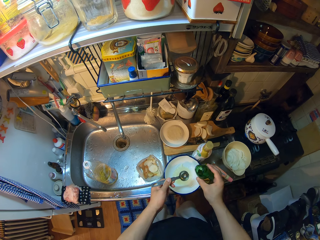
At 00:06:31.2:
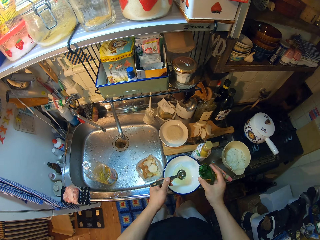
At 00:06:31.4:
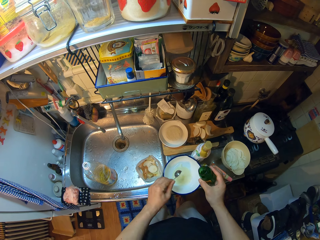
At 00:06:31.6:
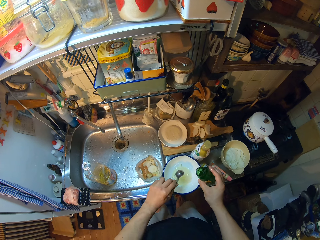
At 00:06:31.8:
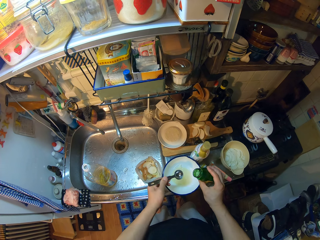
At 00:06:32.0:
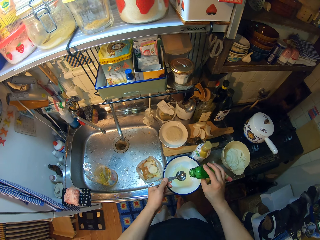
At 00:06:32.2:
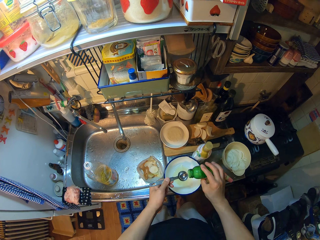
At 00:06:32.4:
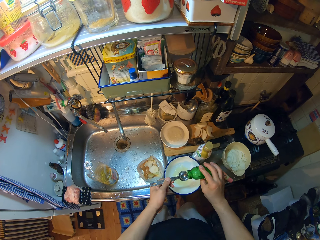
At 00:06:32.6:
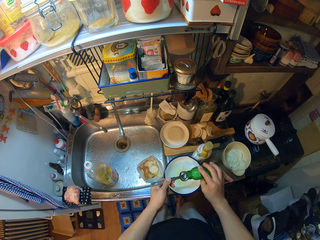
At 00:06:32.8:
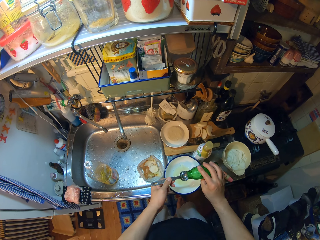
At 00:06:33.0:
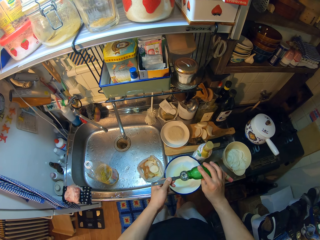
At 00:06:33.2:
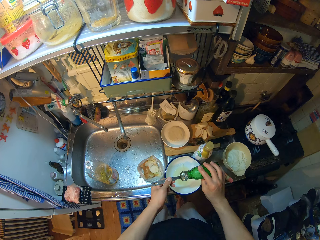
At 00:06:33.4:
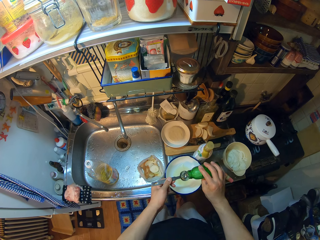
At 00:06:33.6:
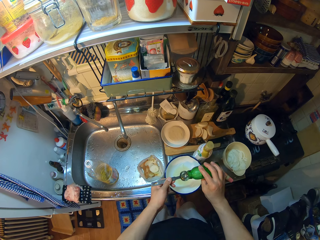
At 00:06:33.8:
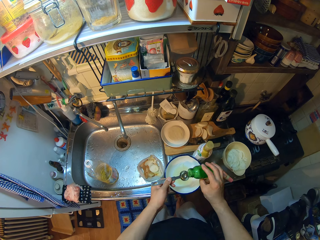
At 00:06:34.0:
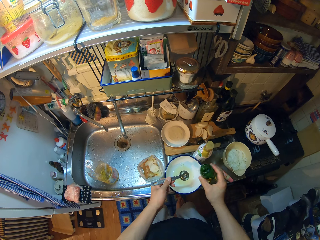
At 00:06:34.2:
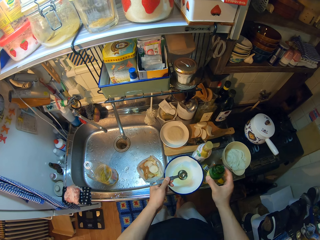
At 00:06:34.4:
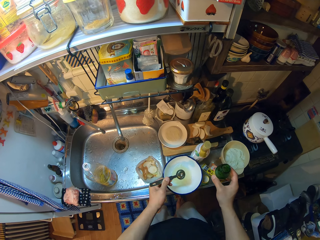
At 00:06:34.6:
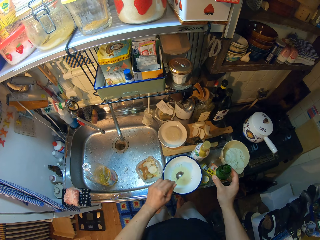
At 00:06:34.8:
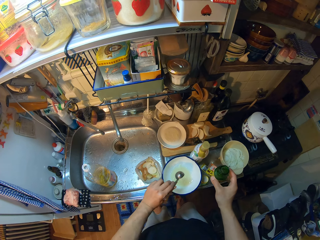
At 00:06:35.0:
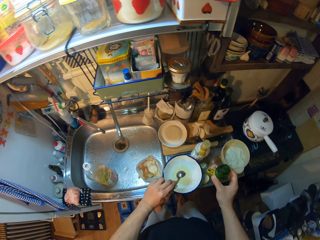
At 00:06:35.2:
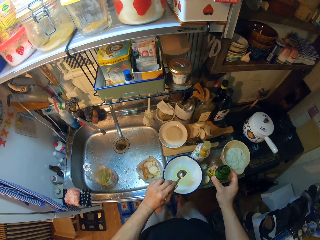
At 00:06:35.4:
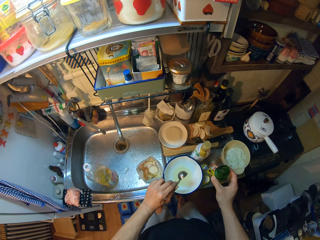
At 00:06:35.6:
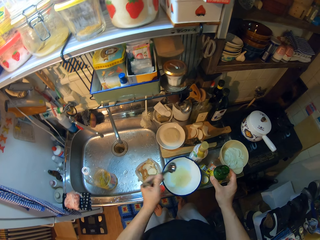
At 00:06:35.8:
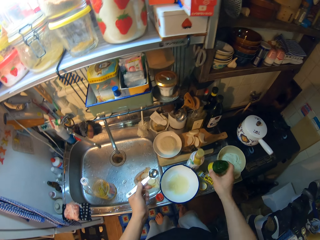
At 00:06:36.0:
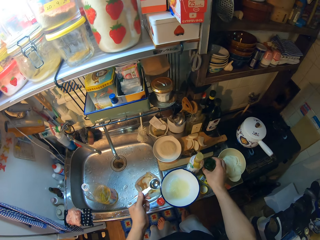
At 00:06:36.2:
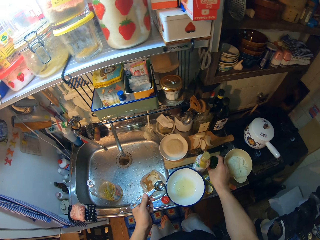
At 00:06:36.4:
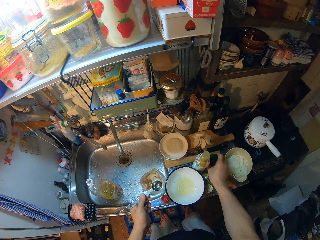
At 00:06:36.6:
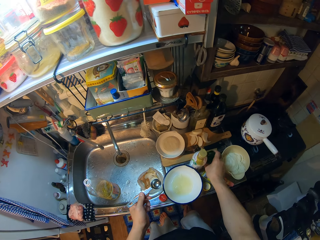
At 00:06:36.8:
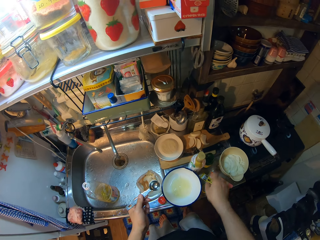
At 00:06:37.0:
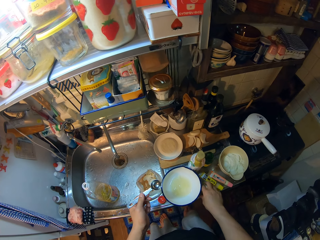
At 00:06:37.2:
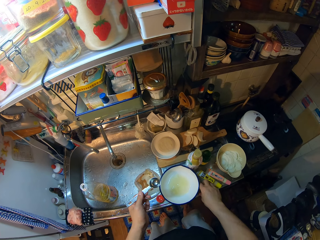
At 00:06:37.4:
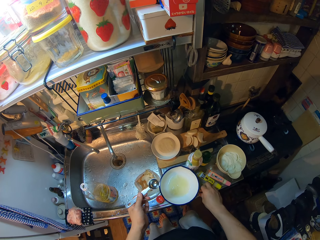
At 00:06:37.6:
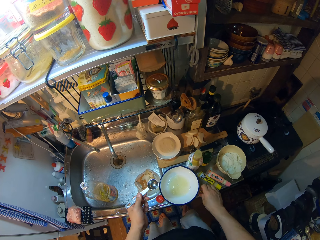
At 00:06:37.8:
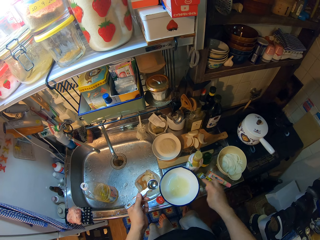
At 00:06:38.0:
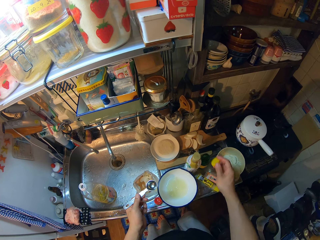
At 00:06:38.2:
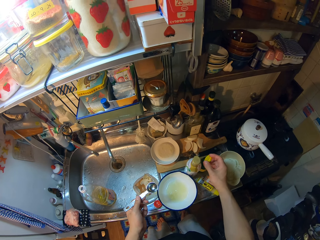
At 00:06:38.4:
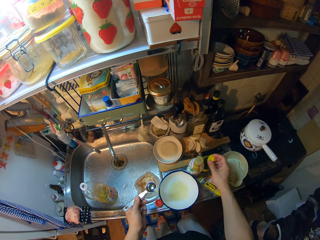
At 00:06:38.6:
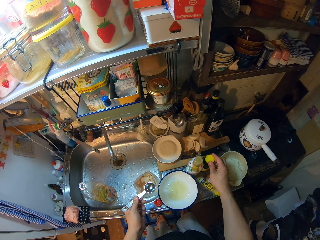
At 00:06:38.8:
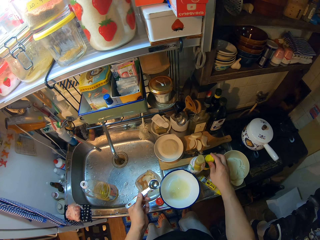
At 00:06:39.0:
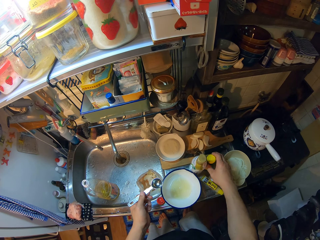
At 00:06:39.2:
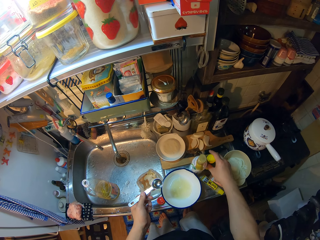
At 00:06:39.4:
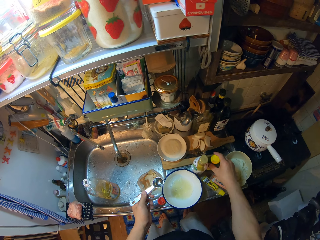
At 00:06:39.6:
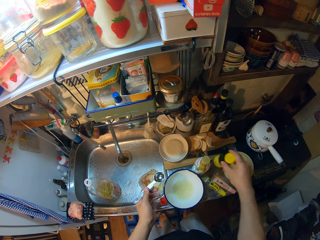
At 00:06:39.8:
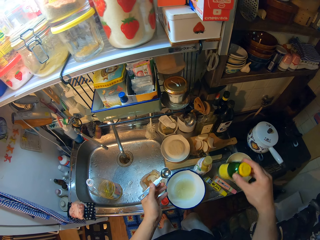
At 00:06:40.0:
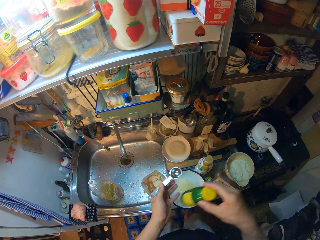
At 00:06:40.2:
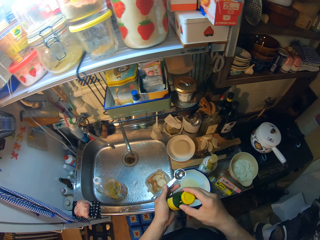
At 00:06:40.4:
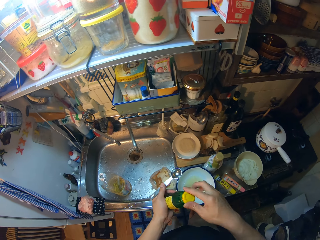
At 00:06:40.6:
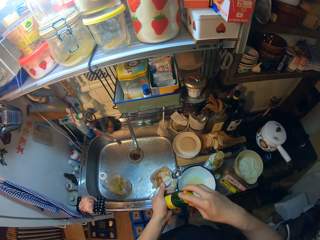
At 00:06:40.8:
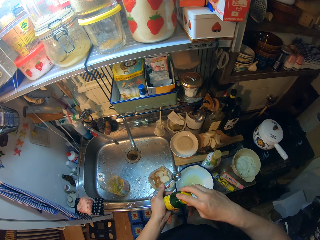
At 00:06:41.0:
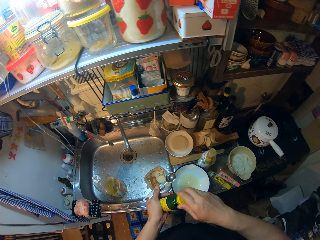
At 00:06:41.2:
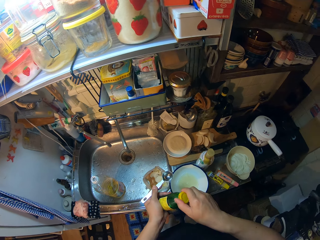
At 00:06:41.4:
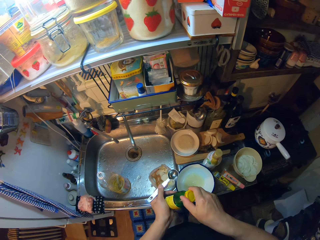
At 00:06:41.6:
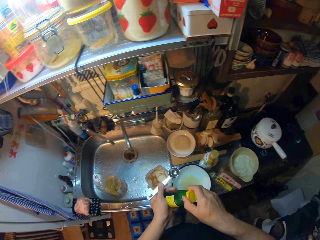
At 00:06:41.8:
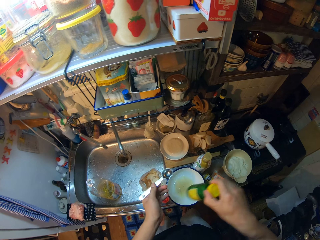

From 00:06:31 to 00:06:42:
The camera wearer pours liquid into the bowl on the sink from the spoon. They pour liquid into the measuring spoon. They pour liquid into the bowl on the sink from the spoon. They place the green bottle on the sink. They pick the cover of the bottle from the sink. They place the cover on the green bottle with its cover. They carry the green bottle from the sink. They cover the green bottle with its cover.

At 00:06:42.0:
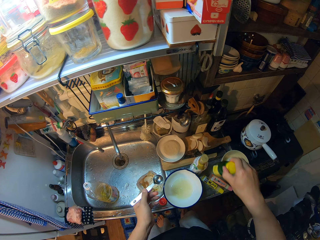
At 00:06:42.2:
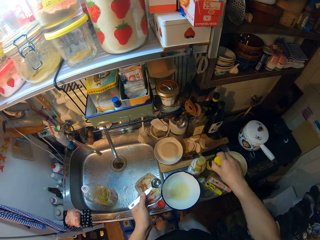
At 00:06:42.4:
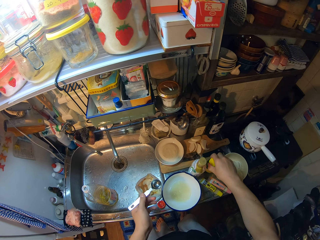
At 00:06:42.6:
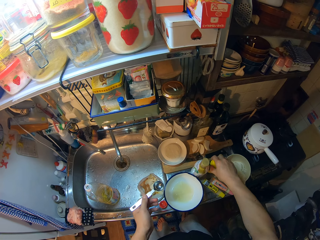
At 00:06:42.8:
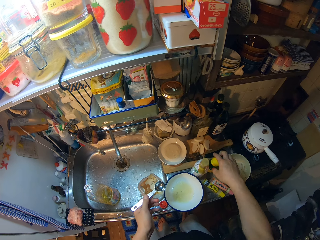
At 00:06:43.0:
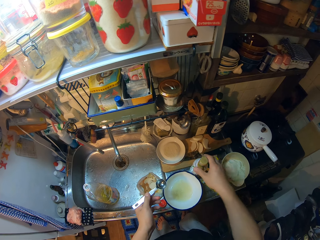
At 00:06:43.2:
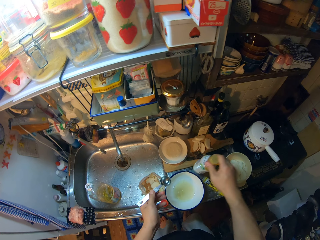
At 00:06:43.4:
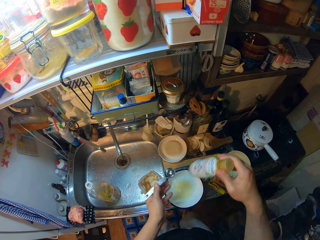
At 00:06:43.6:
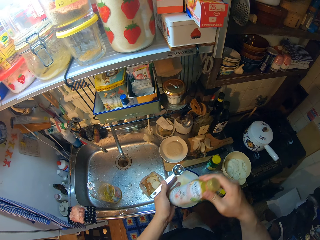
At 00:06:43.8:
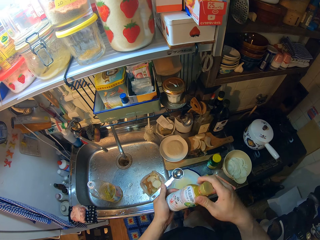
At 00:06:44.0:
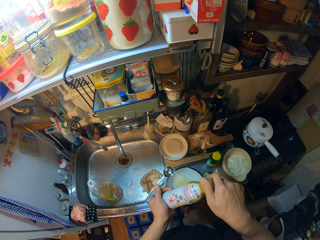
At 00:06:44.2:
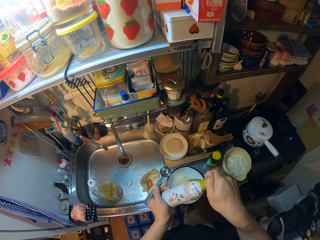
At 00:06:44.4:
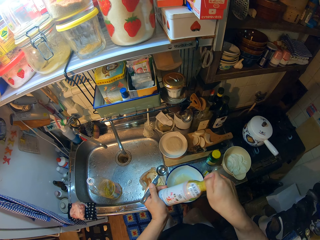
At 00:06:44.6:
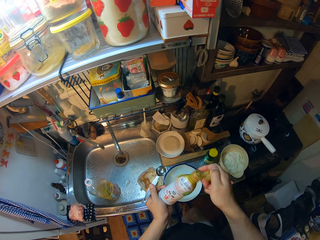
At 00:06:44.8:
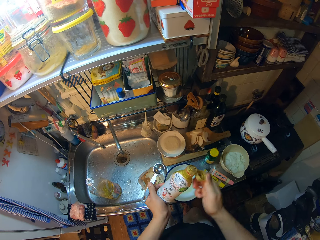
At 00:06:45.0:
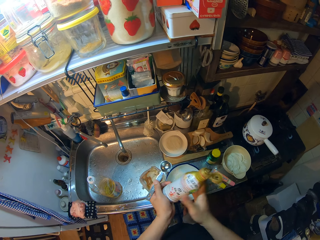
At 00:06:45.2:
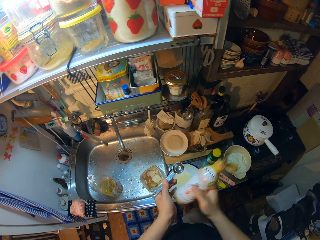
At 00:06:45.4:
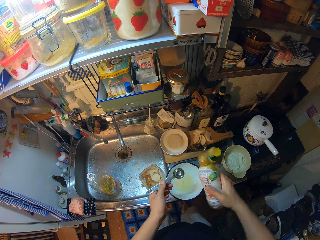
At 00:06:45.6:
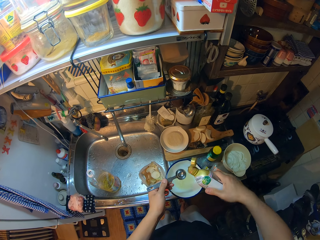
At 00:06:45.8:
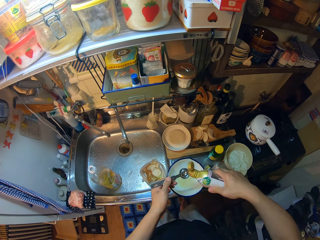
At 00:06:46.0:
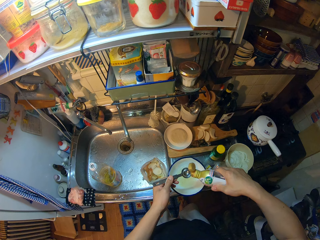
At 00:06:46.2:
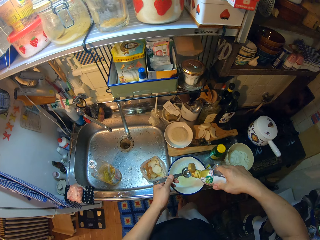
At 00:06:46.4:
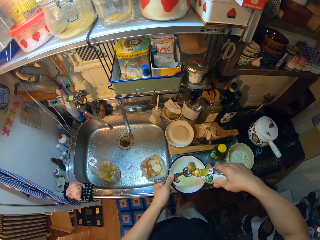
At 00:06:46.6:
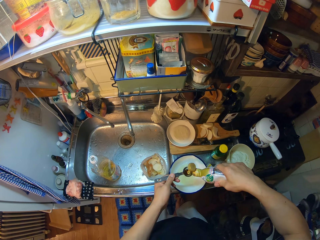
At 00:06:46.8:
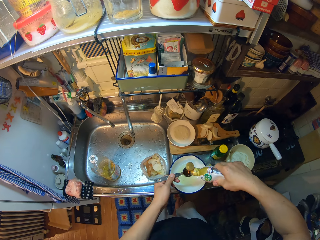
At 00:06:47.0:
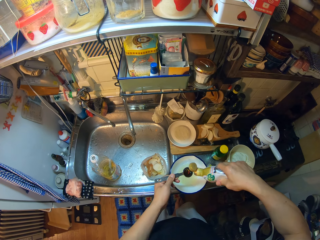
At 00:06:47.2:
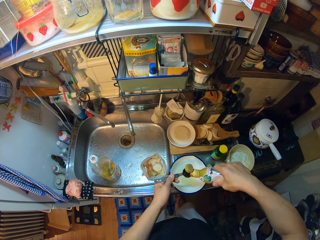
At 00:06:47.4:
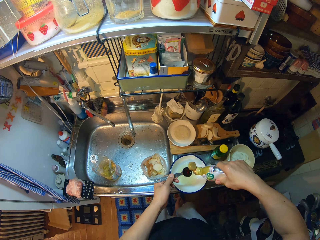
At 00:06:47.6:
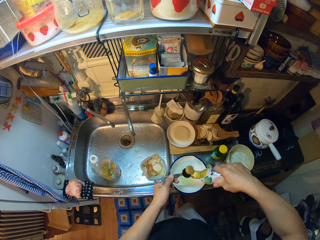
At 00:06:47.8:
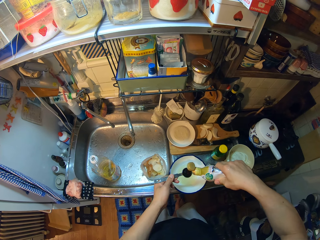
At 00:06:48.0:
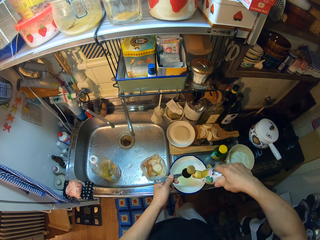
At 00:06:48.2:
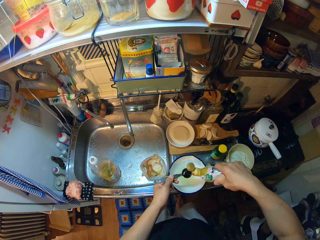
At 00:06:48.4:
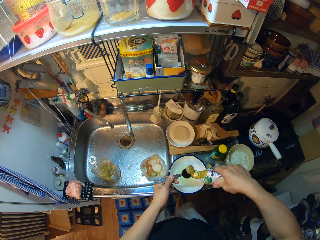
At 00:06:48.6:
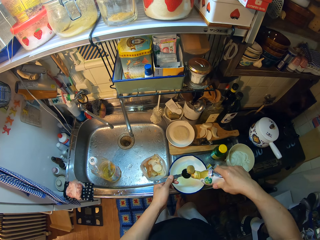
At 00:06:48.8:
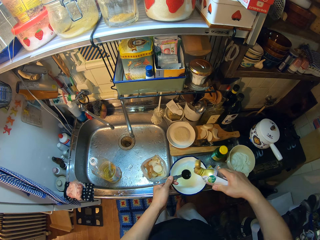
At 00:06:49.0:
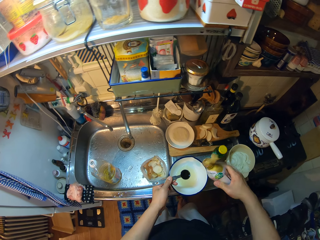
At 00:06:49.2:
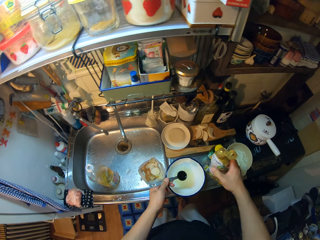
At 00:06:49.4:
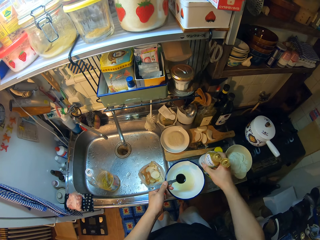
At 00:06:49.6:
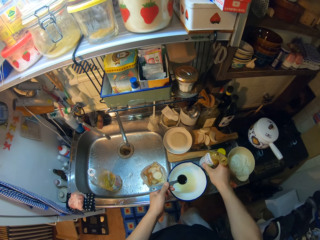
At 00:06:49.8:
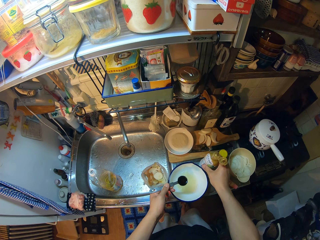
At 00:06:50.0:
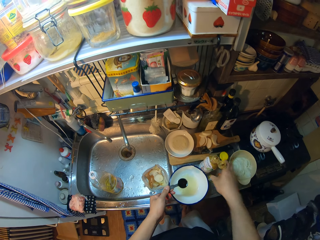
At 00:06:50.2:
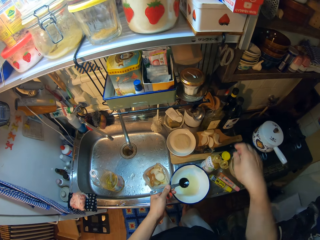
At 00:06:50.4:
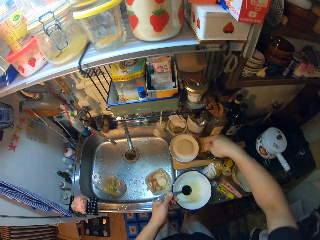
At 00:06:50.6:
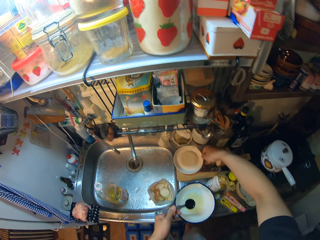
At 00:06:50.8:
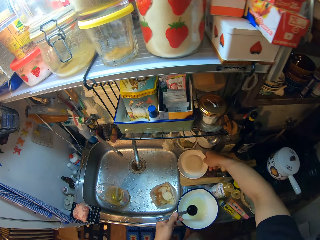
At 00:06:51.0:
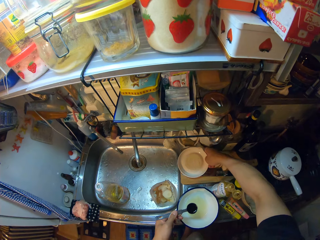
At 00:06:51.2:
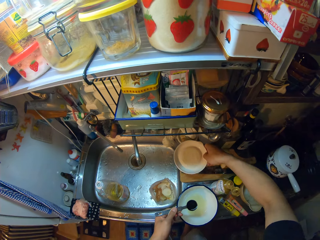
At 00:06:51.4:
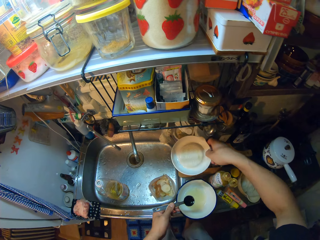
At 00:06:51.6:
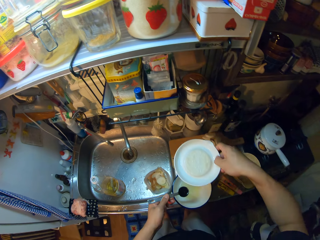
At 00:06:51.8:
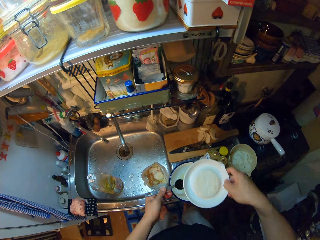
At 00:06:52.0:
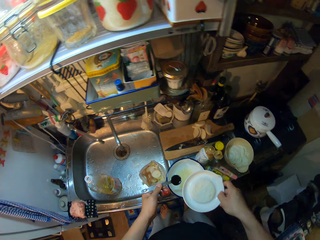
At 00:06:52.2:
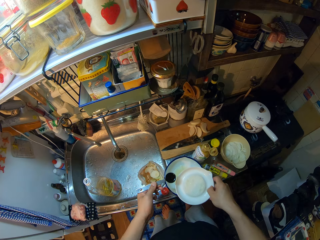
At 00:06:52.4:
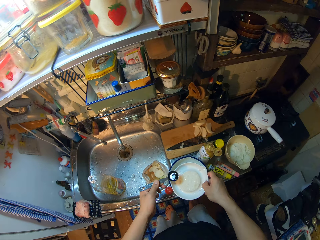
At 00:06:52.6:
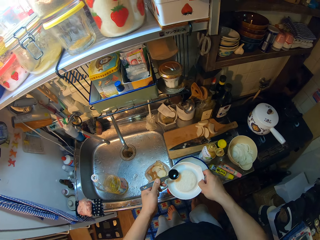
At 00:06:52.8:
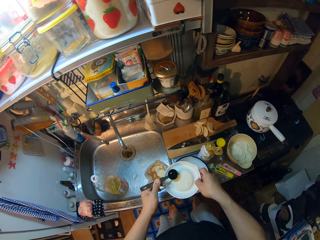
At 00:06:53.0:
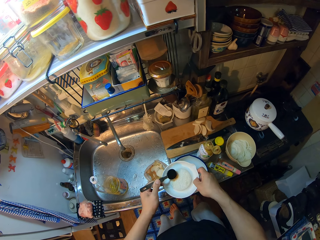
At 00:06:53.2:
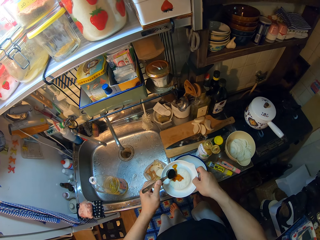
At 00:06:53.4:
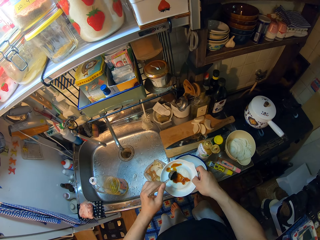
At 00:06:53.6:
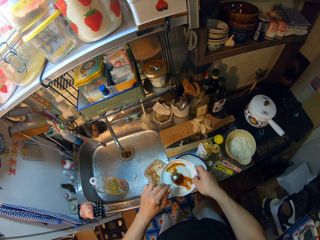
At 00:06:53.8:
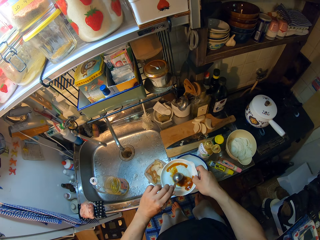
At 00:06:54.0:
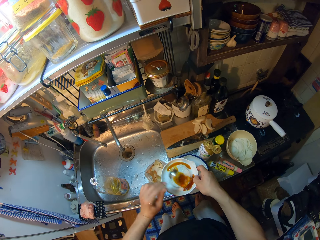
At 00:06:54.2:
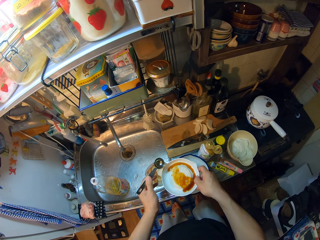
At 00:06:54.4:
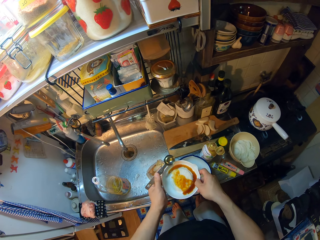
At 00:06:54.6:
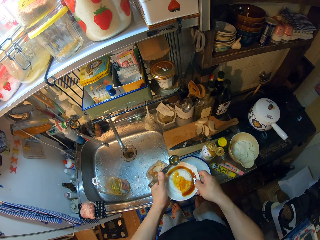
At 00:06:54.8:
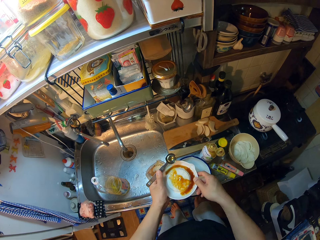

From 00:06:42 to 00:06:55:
The camera wearer drops the green bottle on the sink. They carry another bottle from the sink. They open the cover of the bottle. They pour out liquid into the measuring spoon. They drop the bottle on the sink. They carry a grater from the sink. They pour liquid on the grater.
